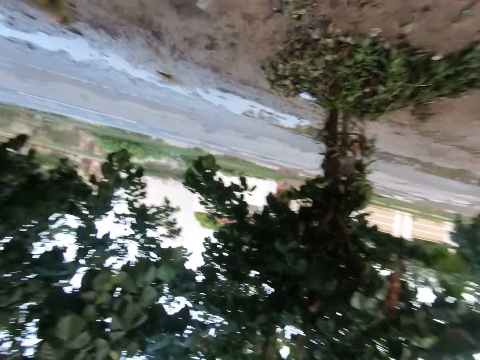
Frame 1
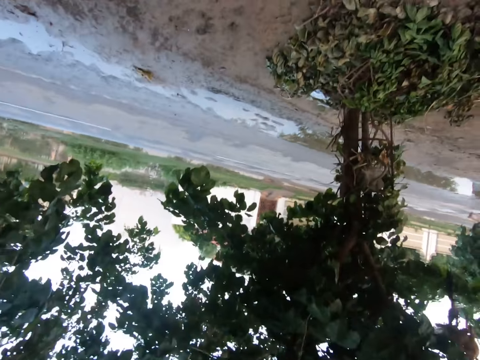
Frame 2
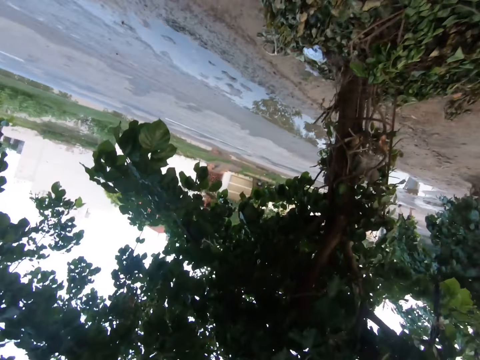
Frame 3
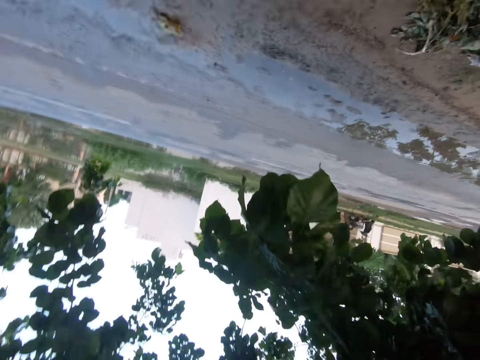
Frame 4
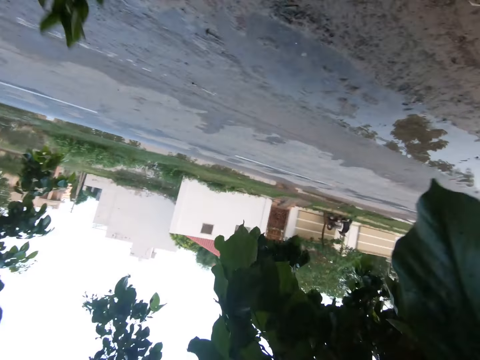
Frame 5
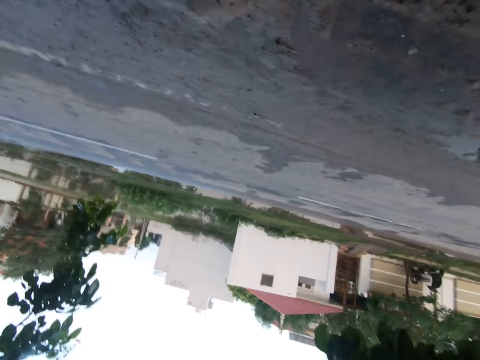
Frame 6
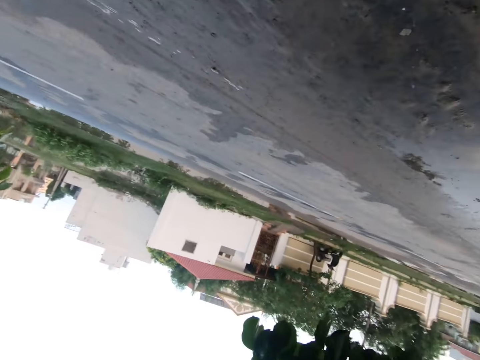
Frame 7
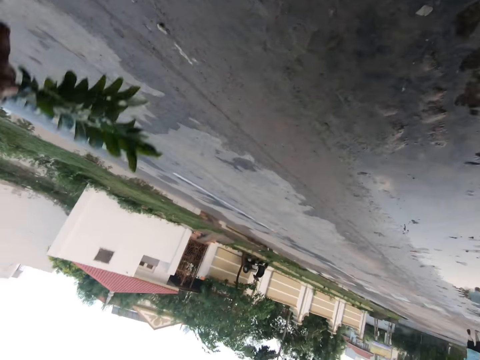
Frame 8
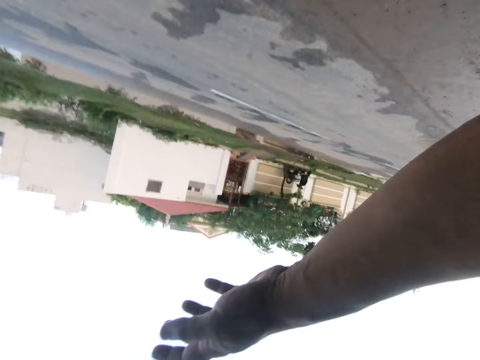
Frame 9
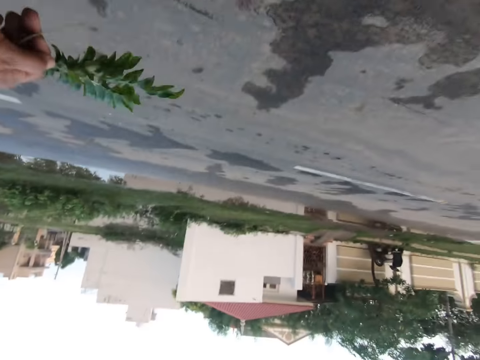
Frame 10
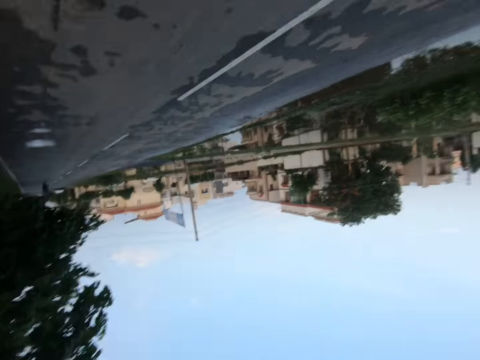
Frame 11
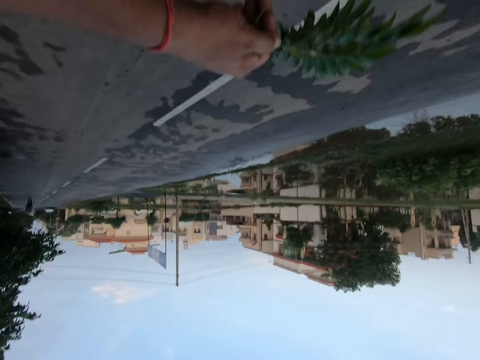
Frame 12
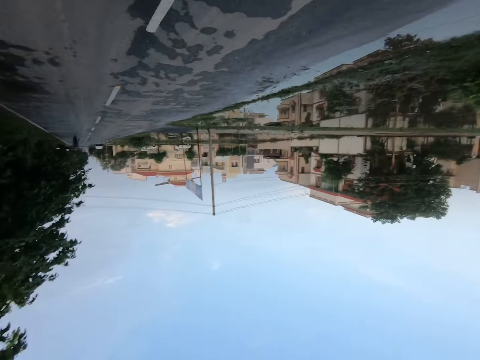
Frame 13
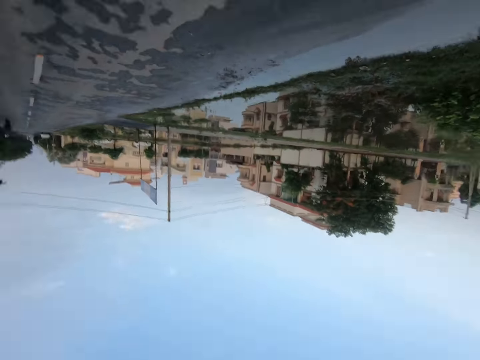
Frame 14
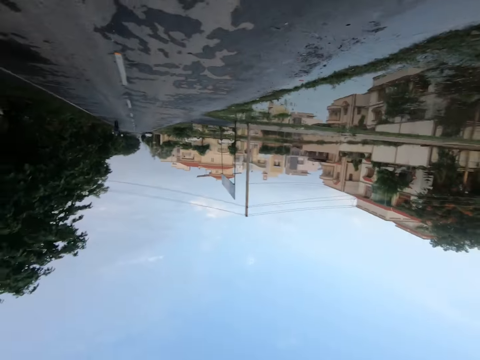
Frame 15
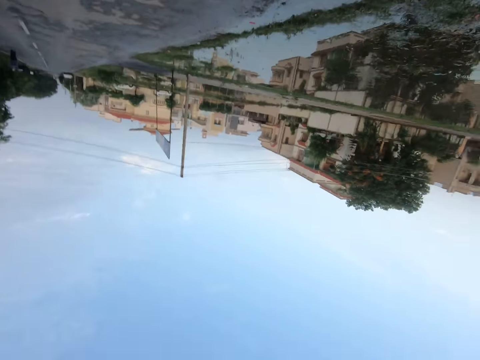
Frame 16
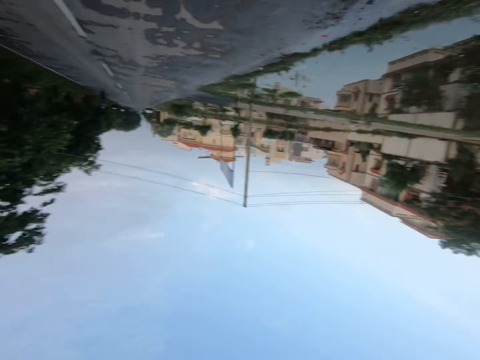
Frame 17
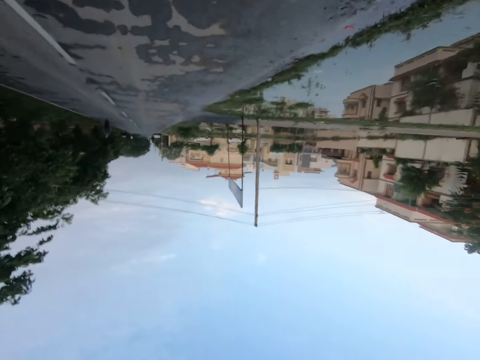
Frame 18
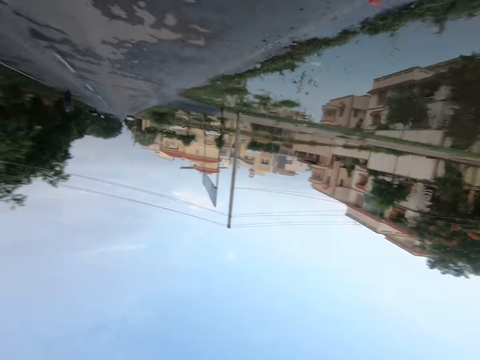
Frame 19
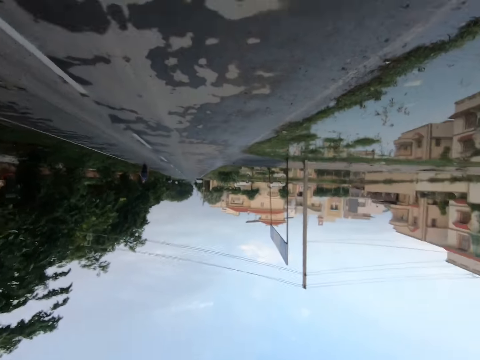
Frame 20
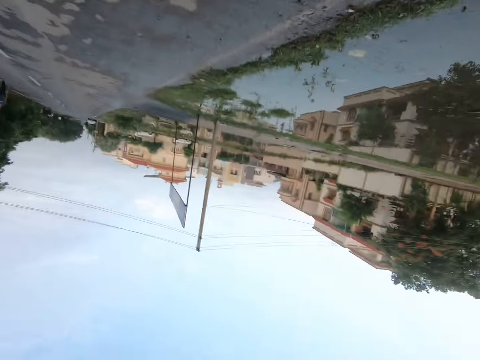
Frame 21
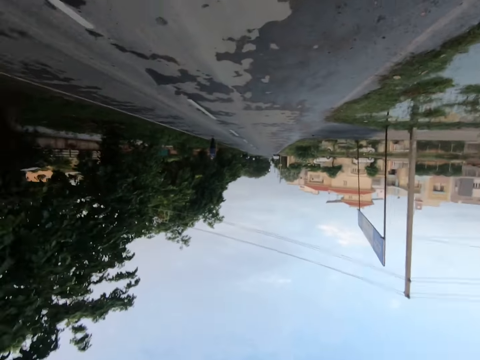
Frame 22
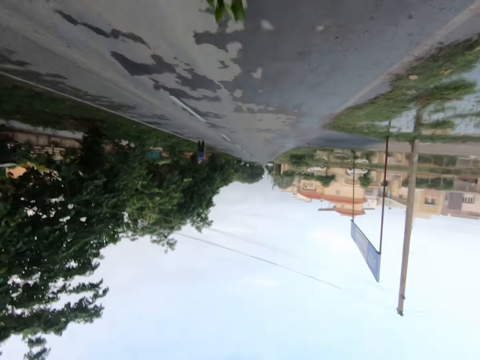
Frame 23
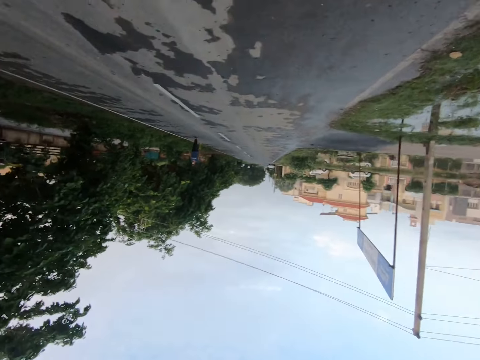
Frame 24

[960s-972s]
The camera wearer talks to a man.

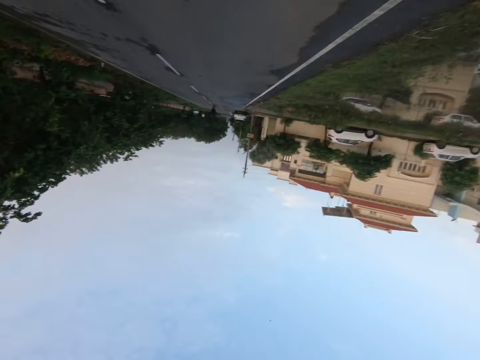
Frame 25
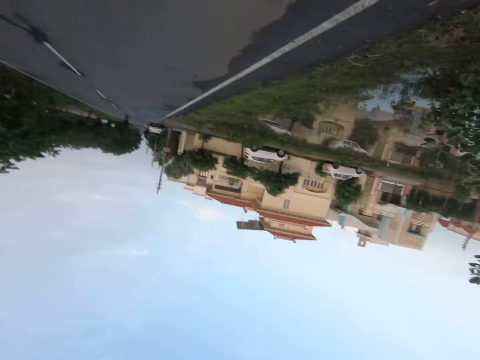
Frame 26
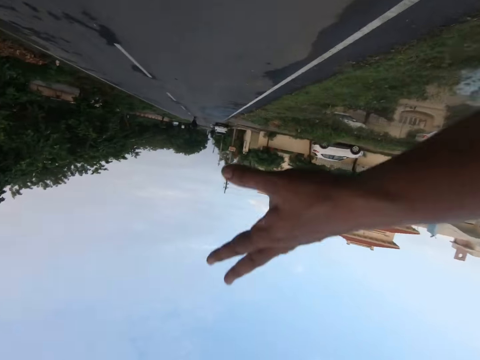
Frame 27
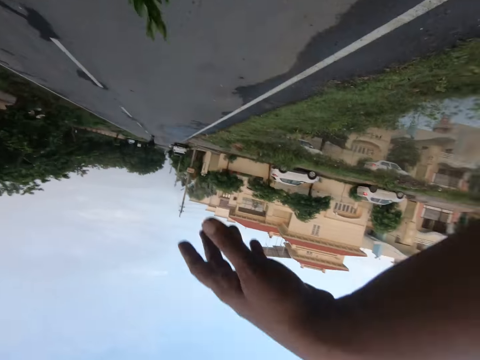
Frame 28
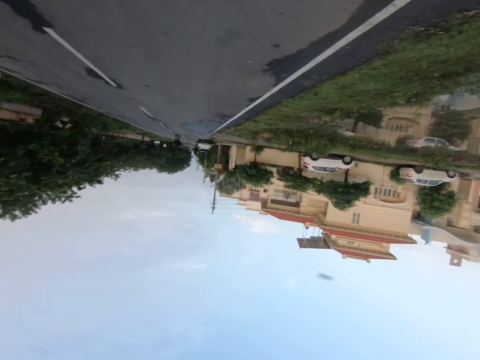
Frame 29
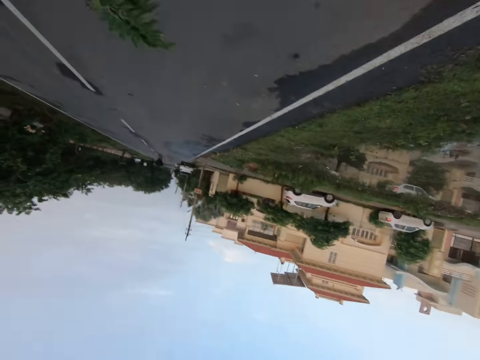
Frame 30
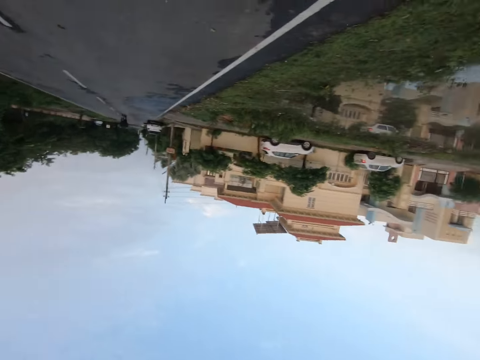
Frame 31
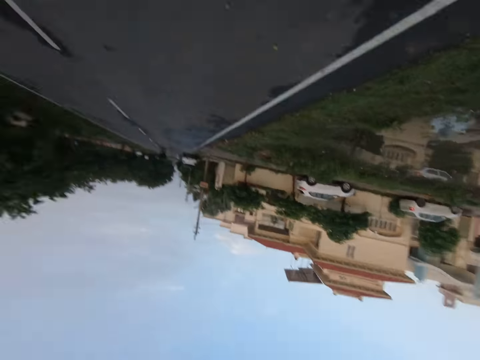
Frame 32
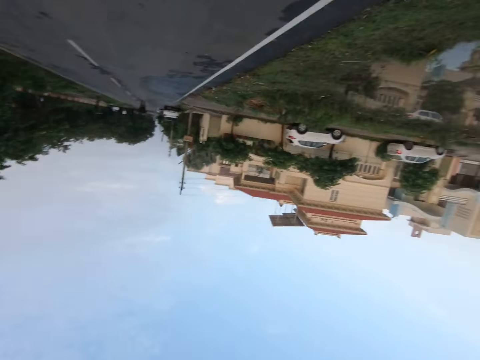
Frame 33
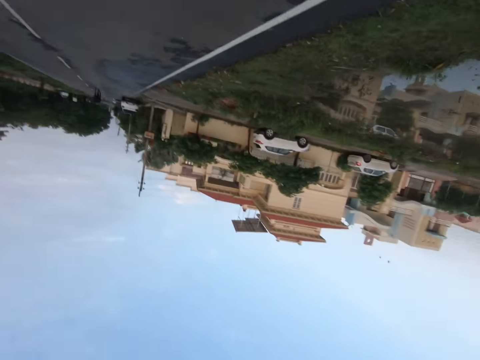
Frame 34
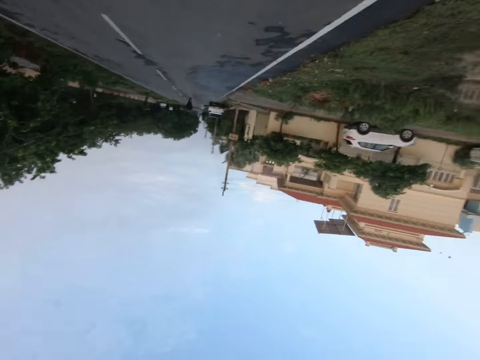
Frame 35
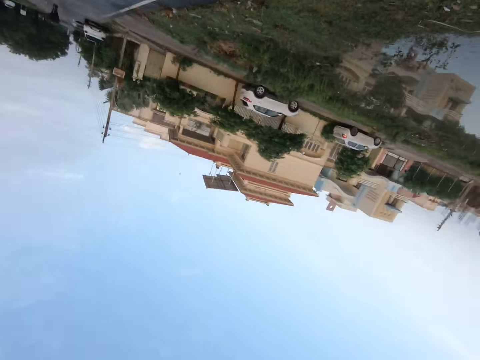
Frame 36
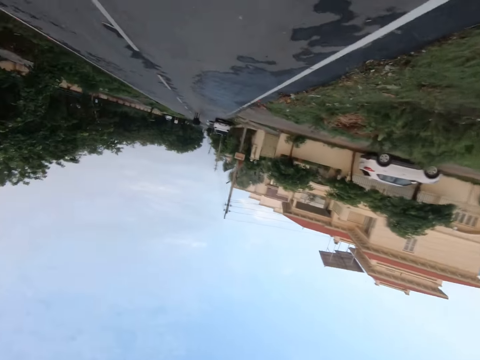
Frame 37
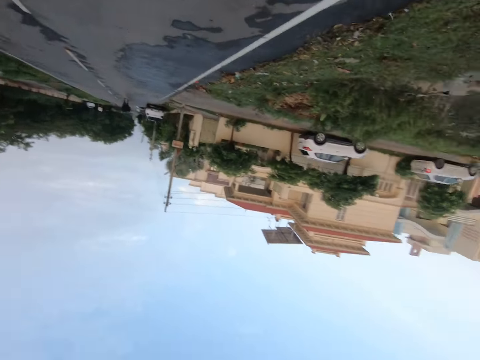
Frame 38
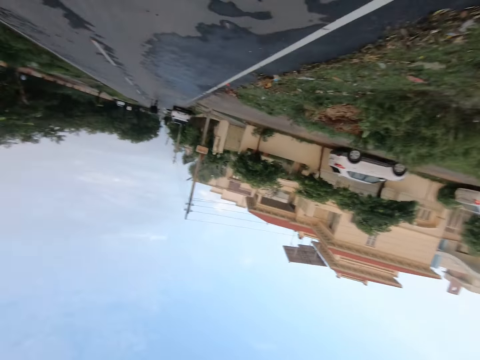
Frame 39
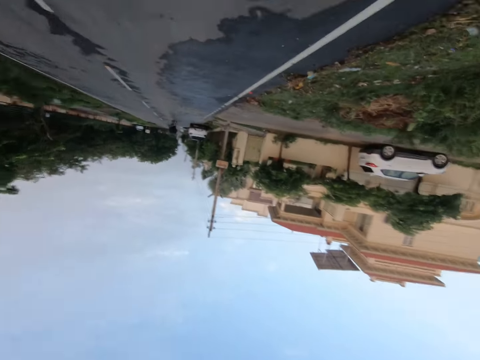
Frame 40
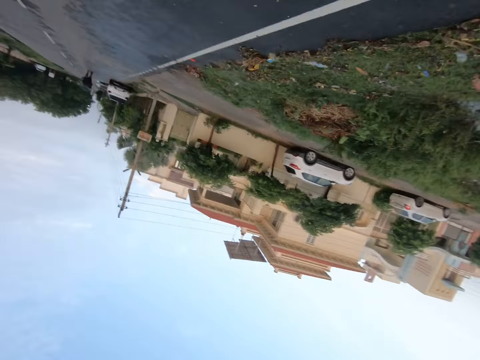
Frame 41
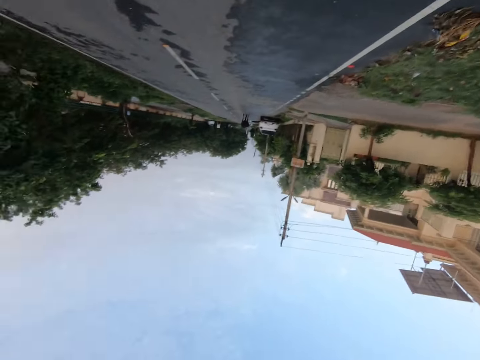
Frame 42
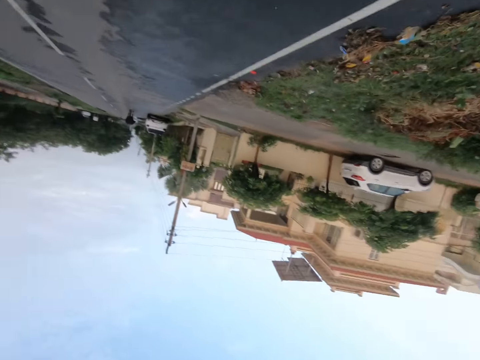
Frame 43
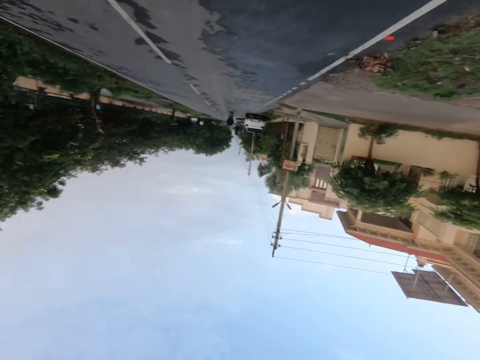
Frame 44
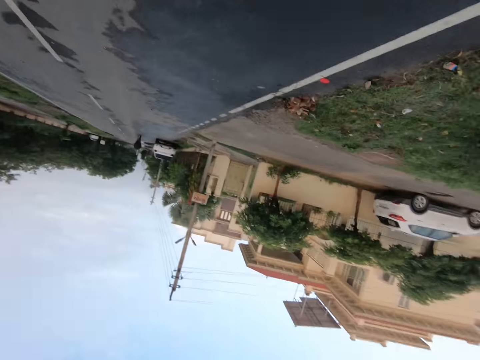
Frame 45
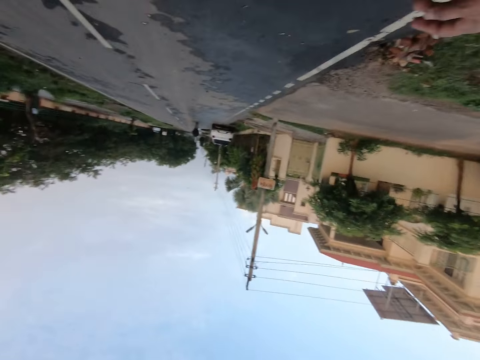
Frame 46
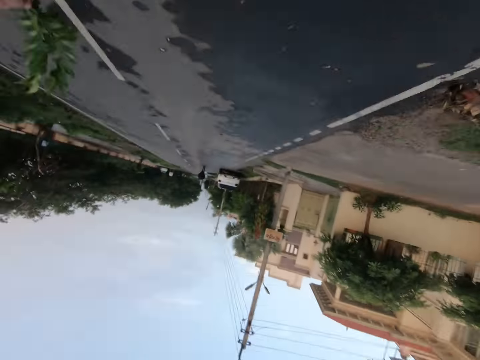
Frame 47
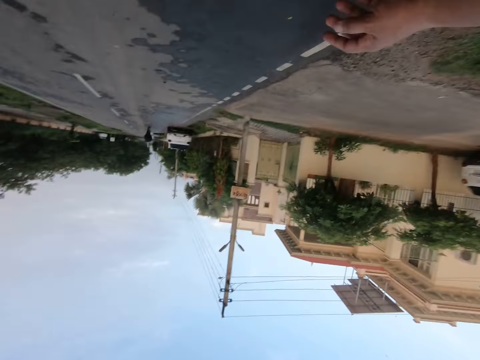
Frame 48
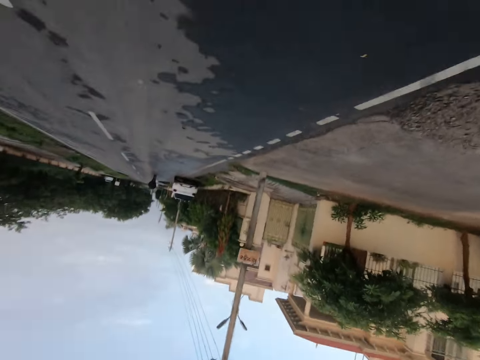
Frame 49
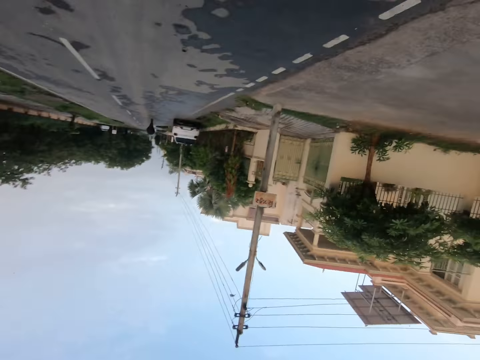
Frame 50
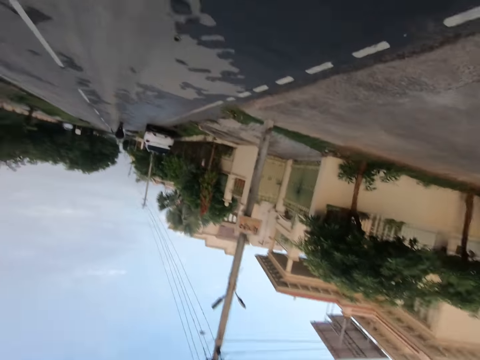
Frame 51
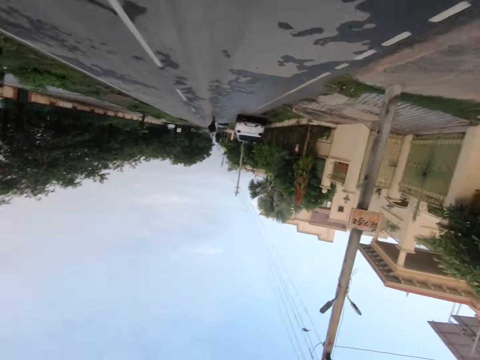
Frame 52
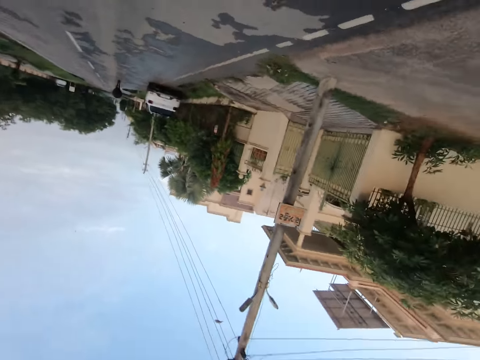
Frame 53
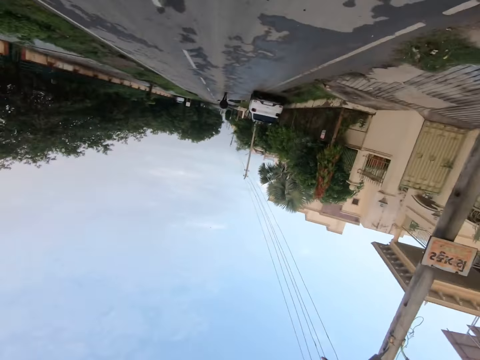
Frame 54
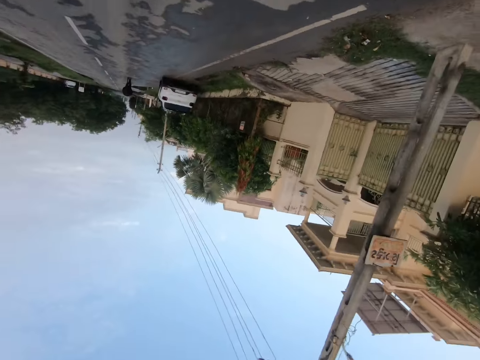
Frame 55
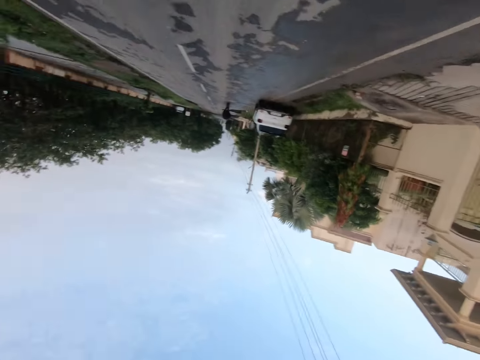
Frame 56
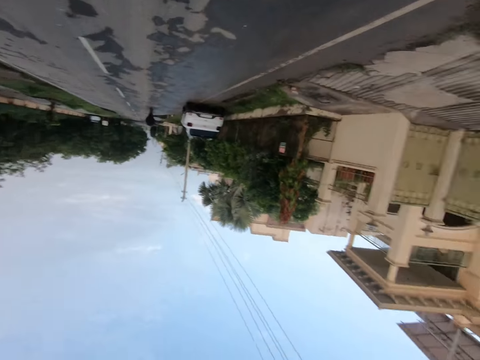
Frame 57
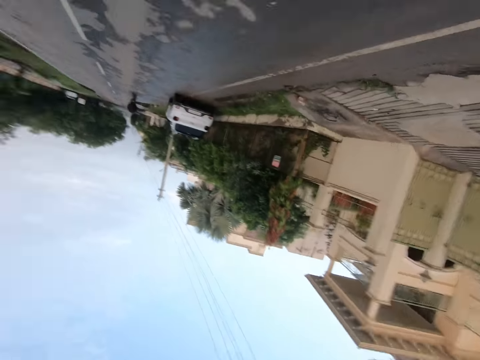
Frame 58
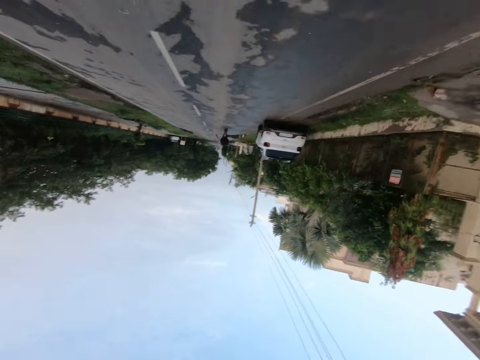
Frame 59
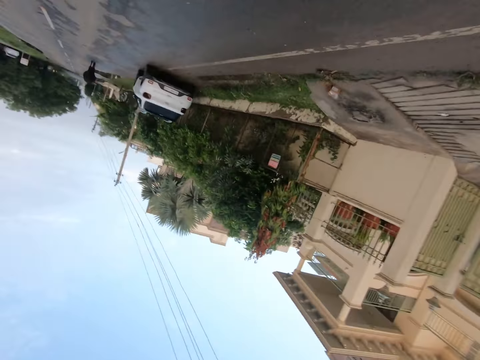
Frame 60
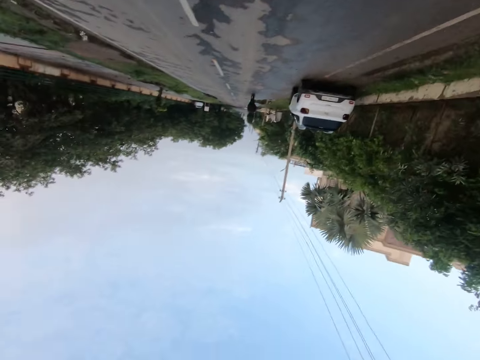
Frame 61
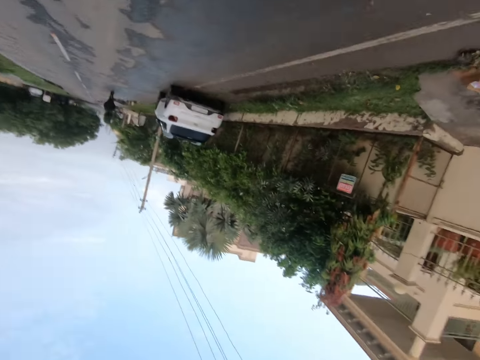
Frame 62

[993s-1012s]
The camera wearer moves his hand. He walks on the road.
